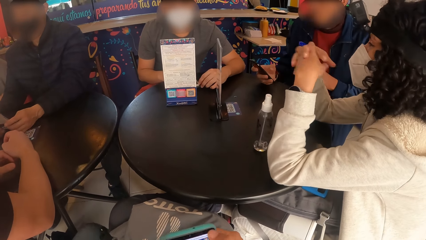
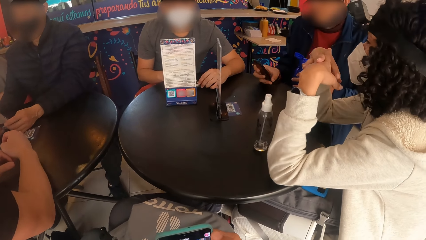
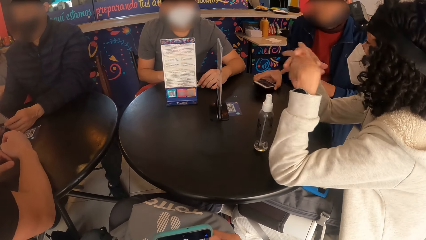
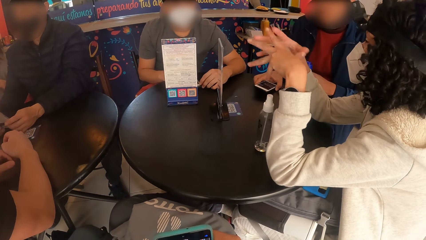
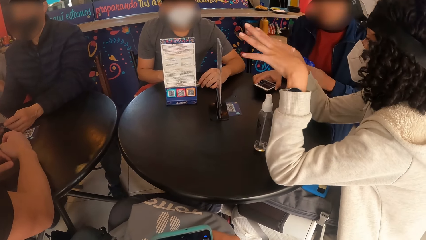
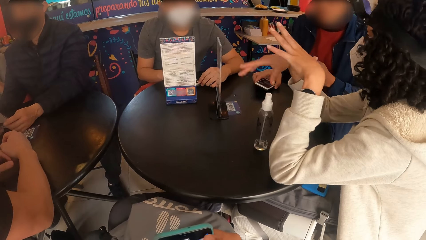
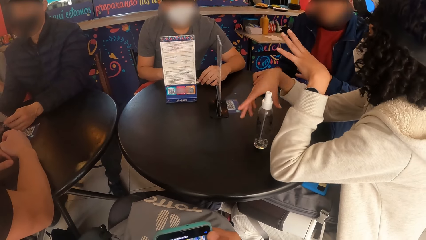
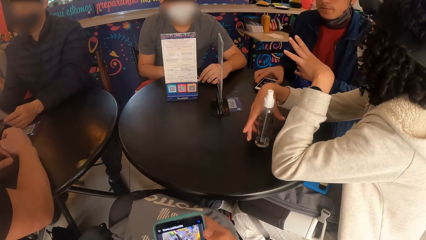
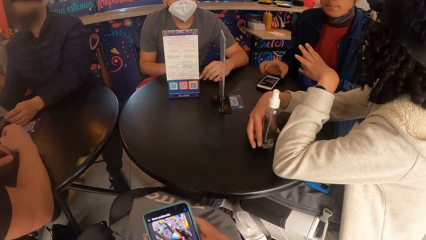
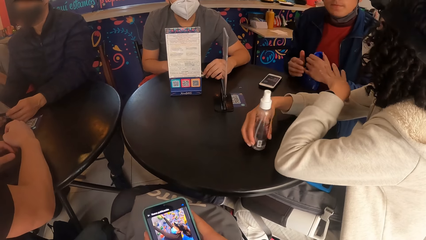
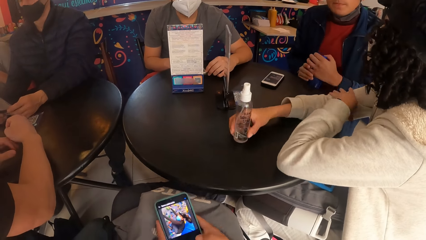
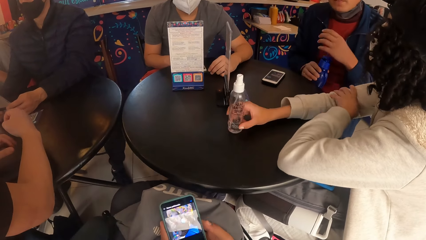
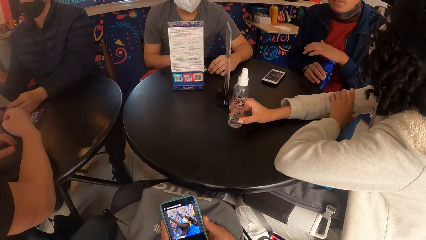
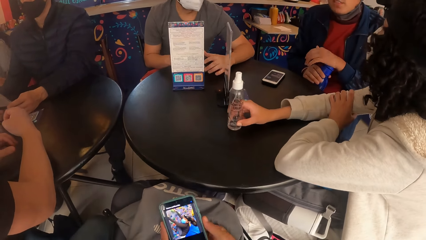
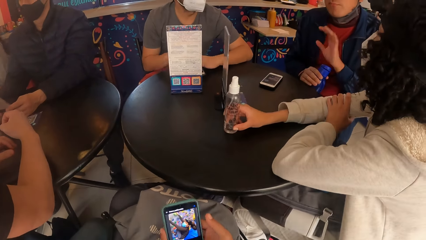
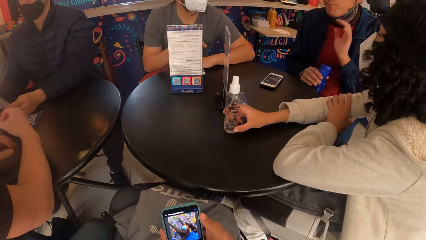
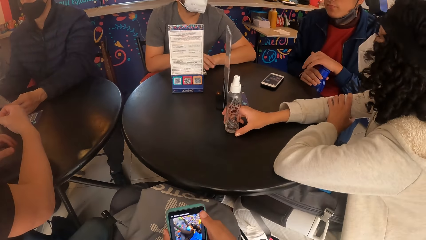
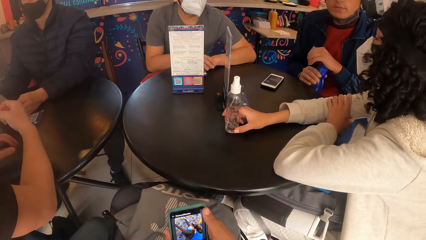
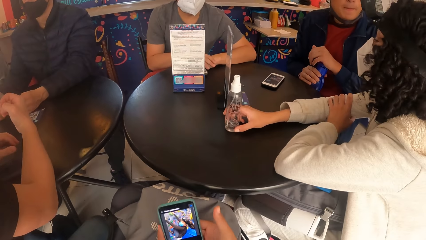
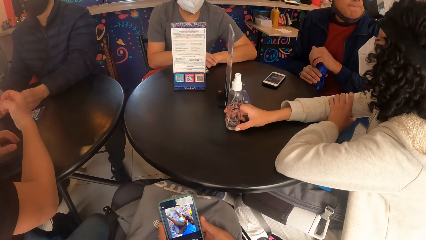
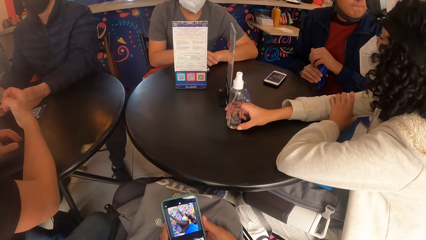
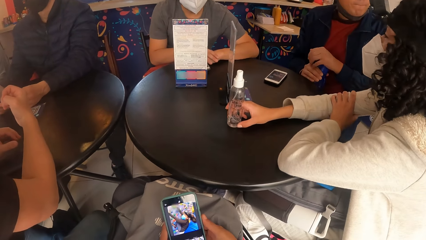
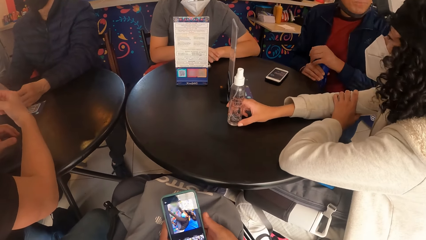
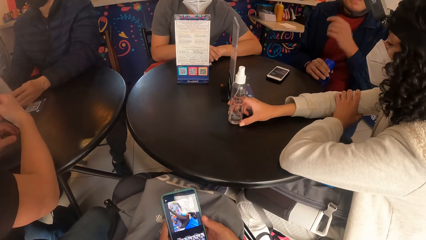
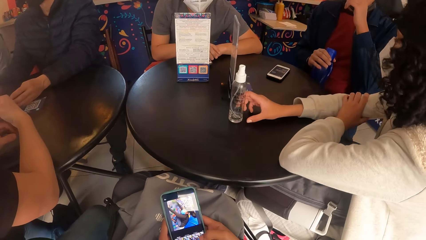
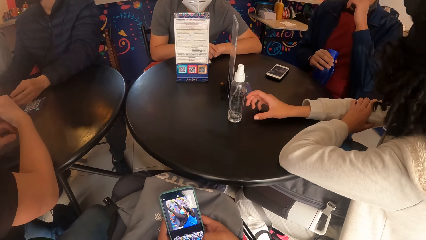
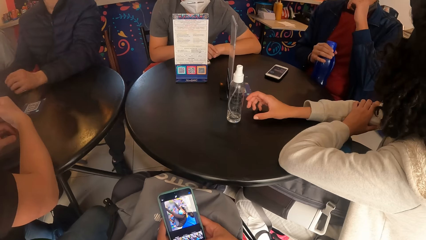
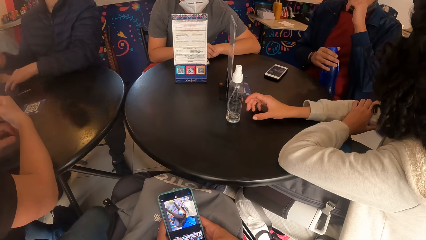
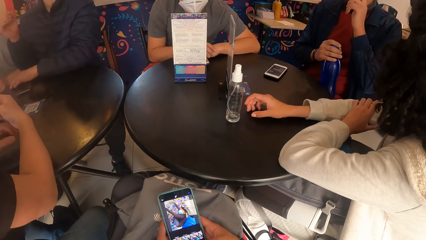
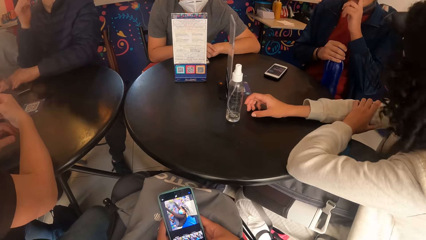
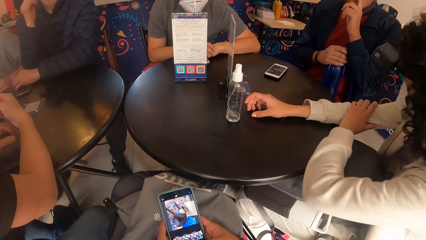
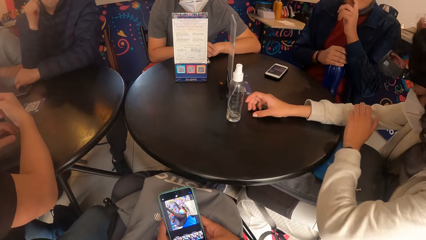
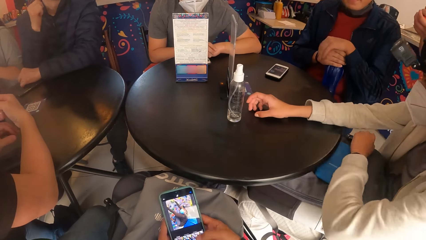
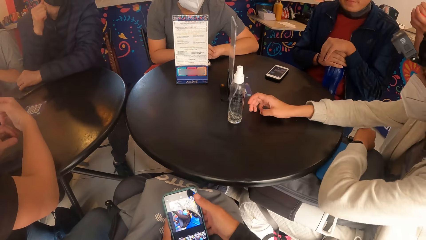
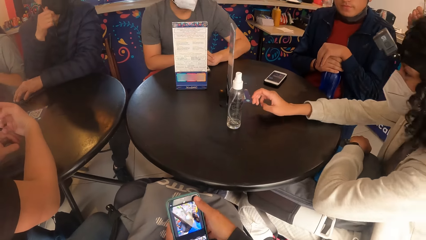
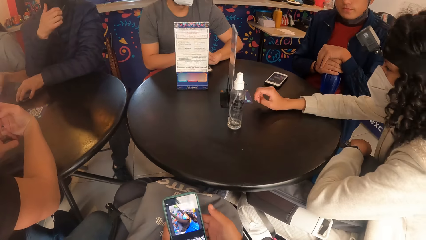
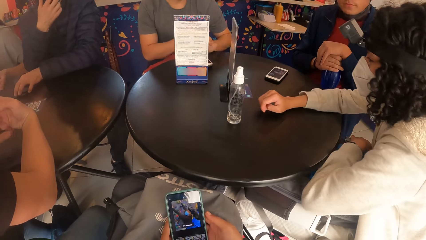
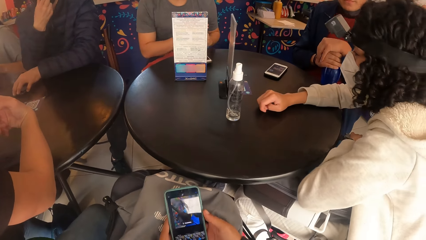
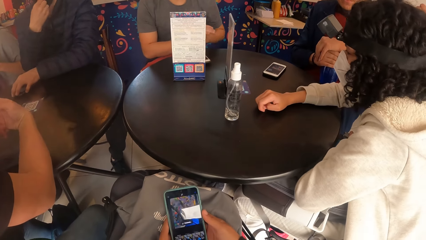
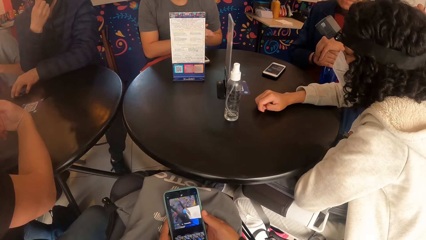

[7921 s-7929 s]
The man drops the bottle on the table with his left hand. The woman adjusts the sanitizer on the table with her right hand. The man holds the bottle with his right hand. The man hits the bottle with his left hand.

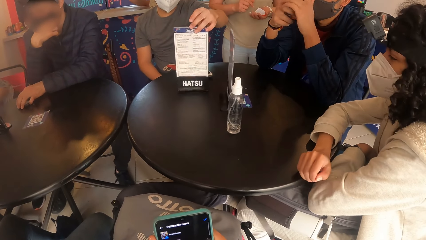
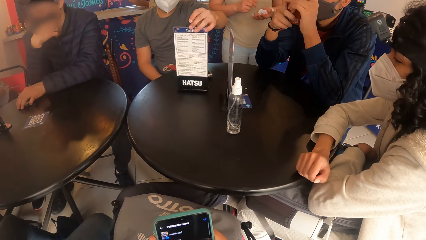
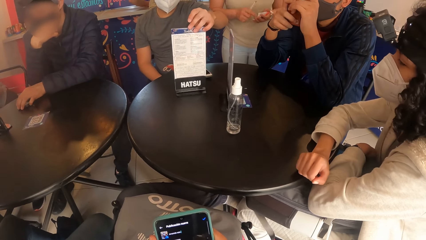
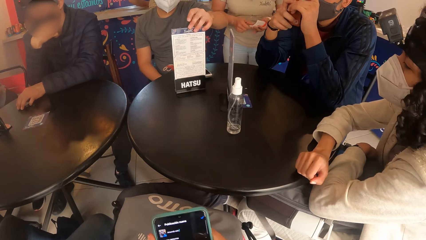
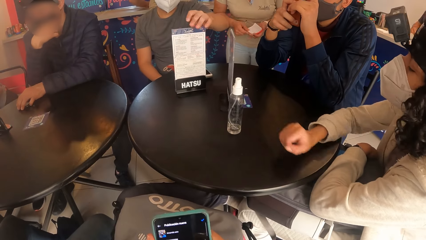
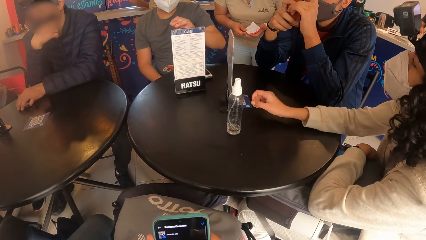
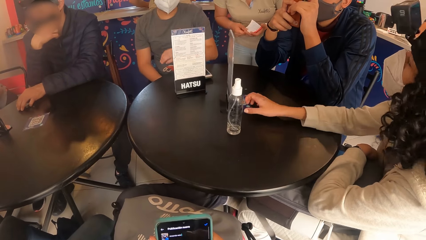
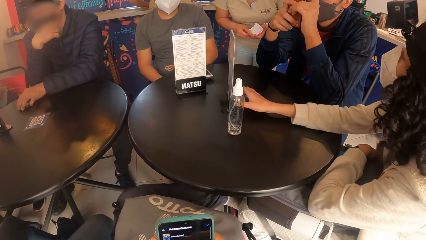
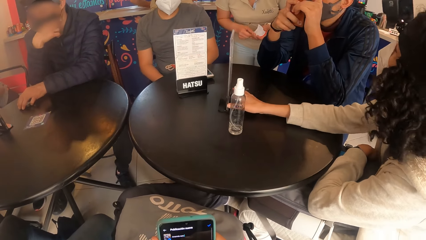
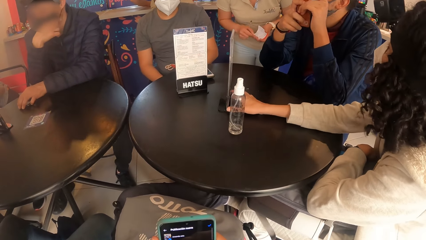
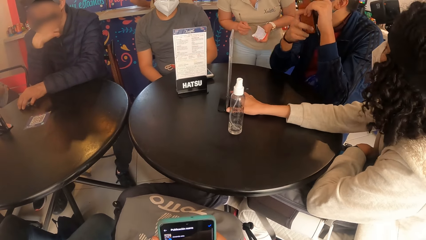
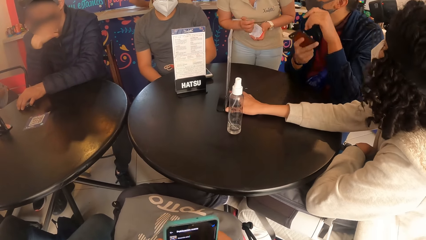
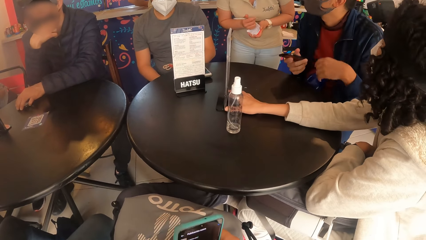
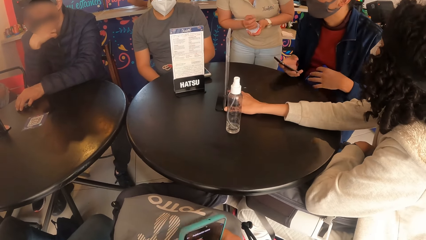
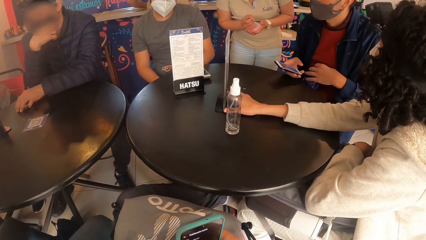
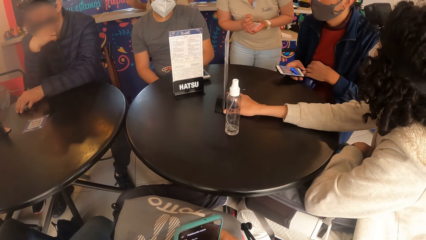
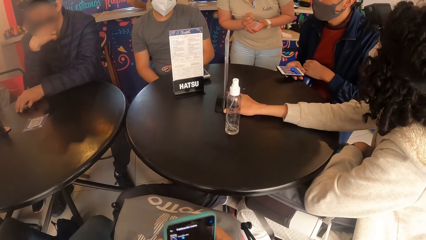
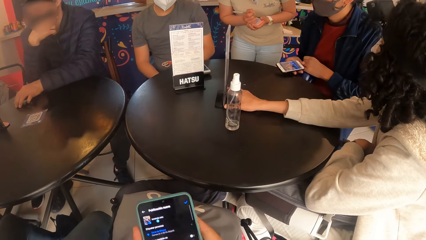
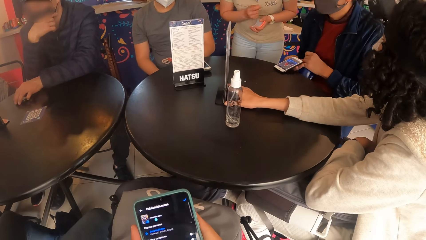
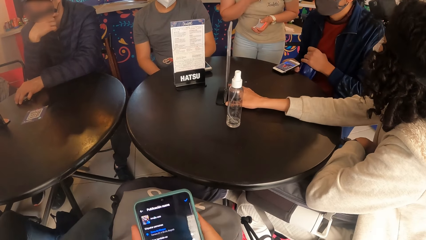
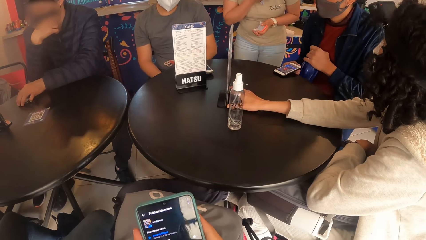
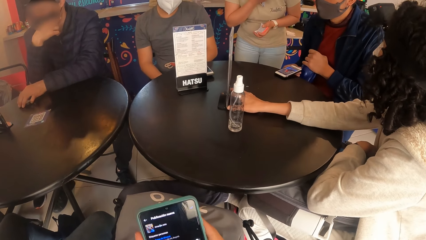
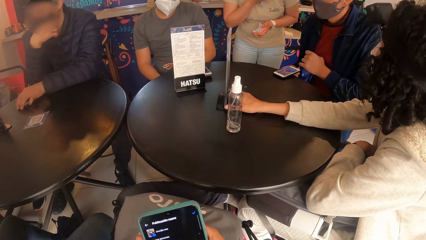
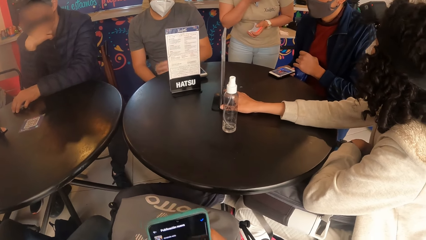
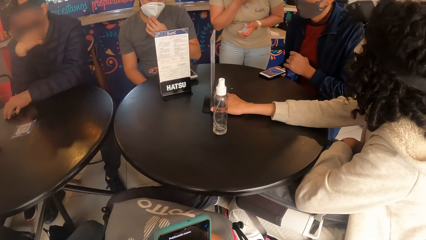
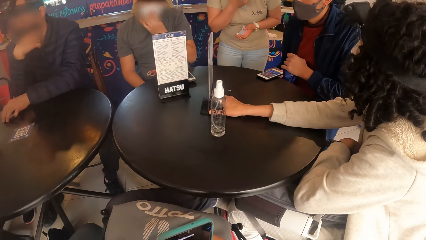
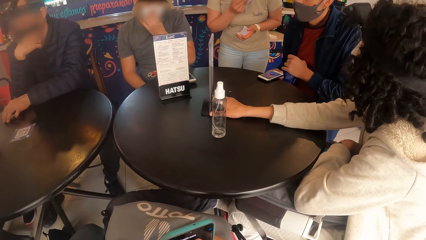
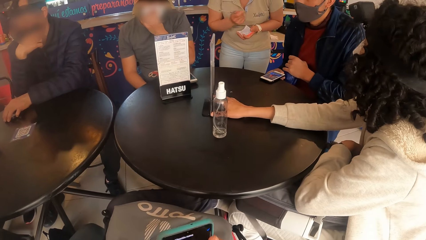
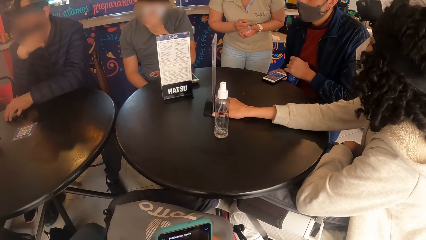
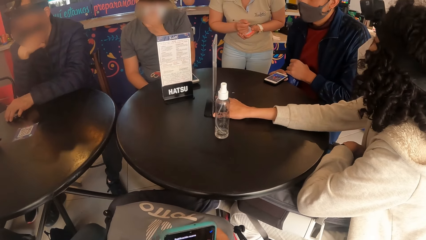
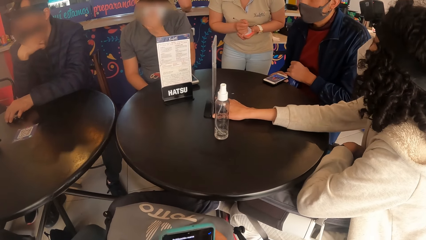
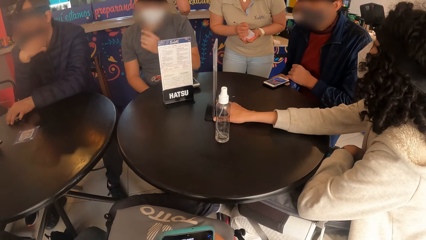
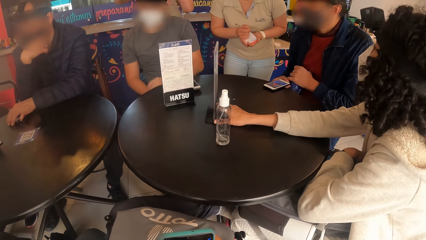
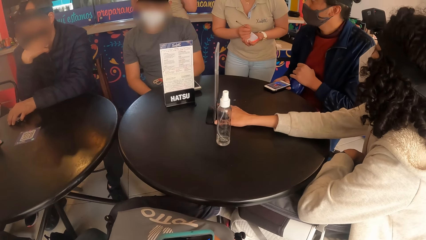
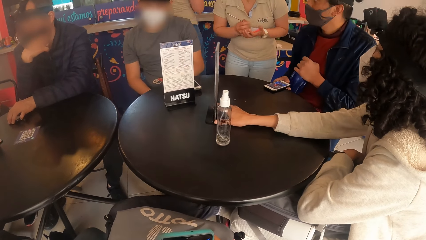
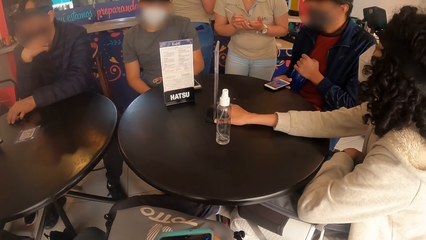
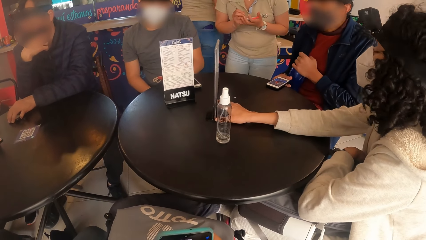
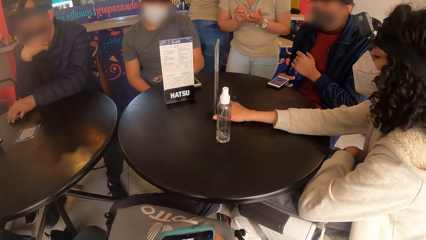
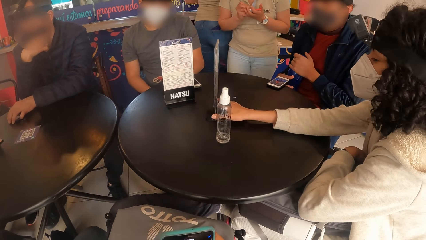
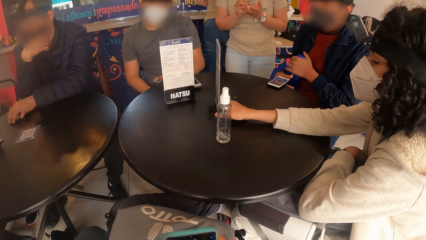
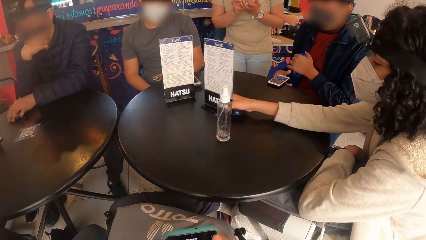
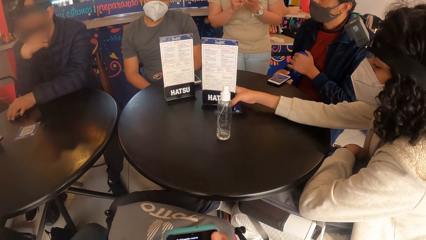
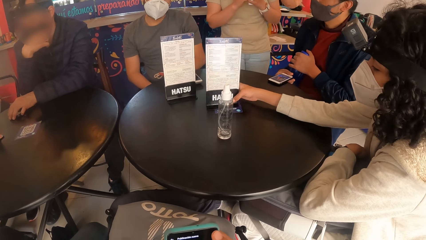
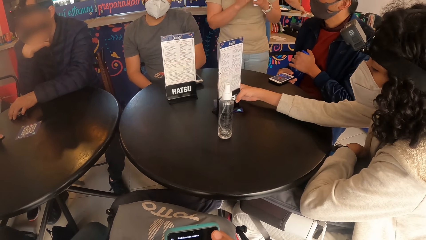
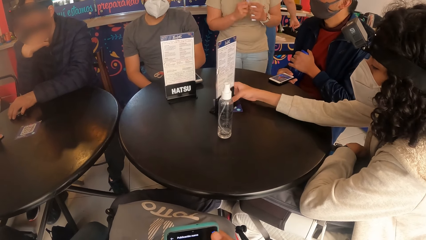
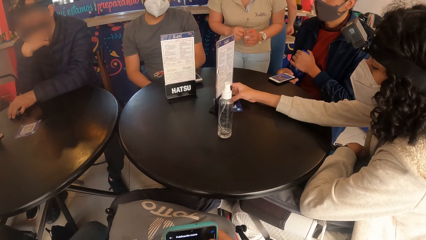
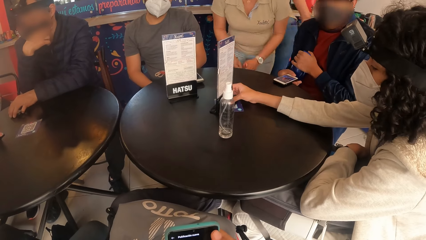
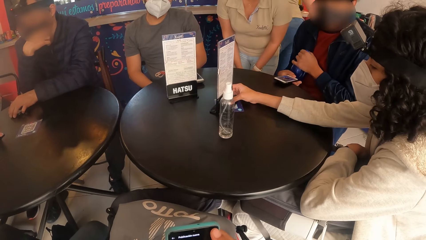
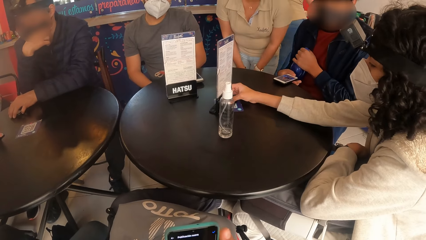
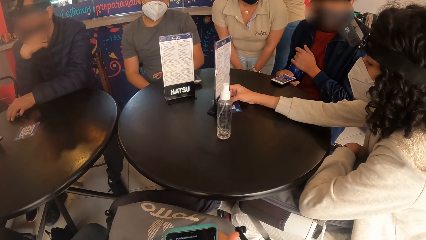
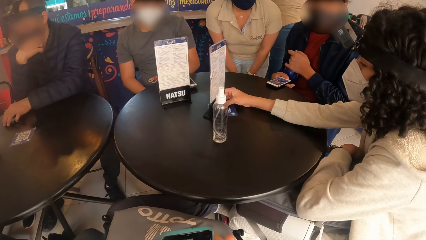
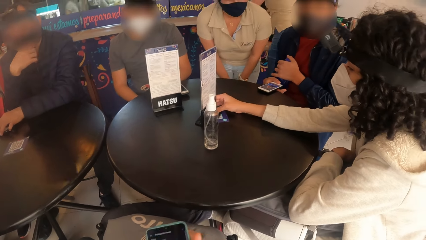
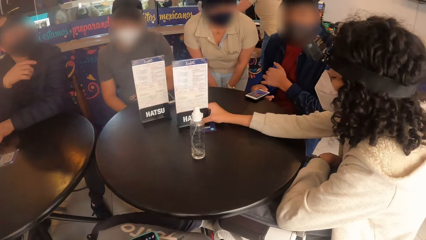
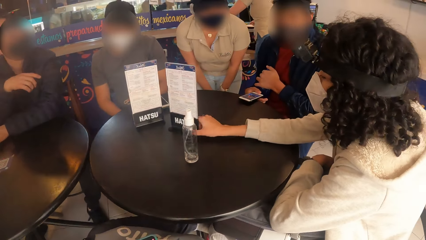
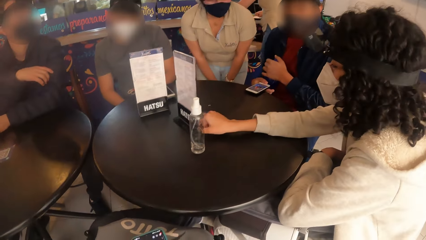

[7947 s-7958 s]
The woman touches the menu on the table with her right hand. The woman moves the menu on the table with her right hand.
